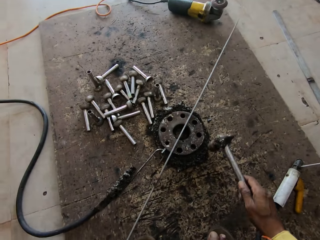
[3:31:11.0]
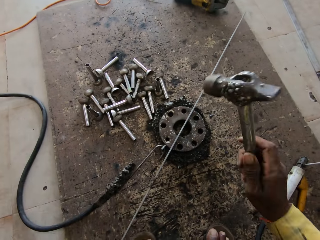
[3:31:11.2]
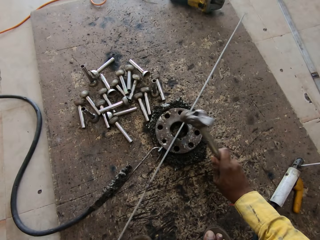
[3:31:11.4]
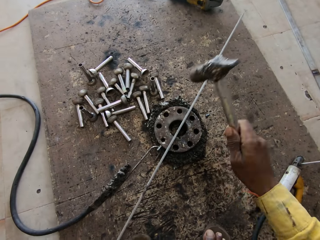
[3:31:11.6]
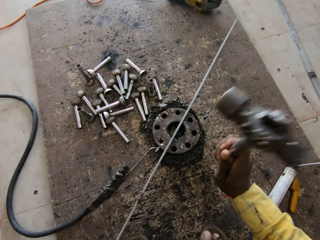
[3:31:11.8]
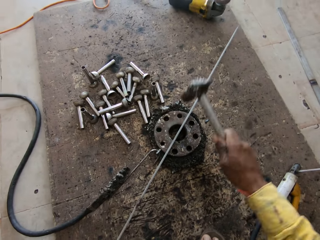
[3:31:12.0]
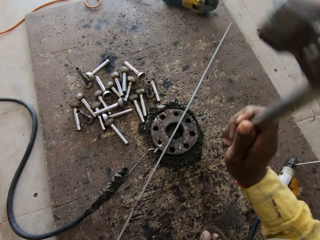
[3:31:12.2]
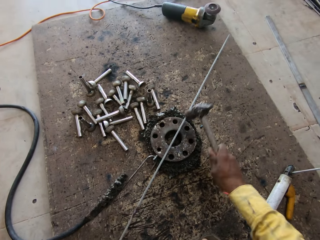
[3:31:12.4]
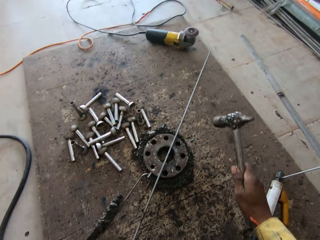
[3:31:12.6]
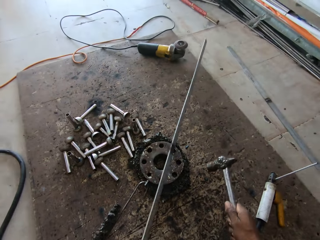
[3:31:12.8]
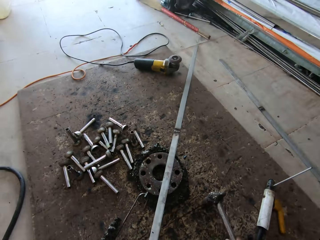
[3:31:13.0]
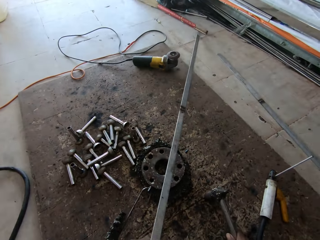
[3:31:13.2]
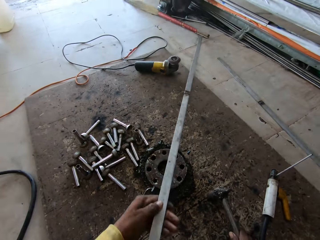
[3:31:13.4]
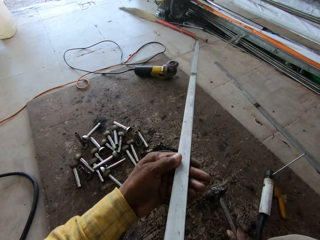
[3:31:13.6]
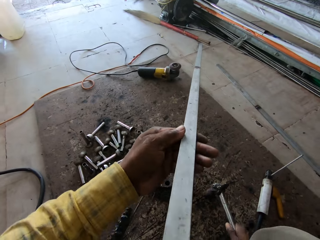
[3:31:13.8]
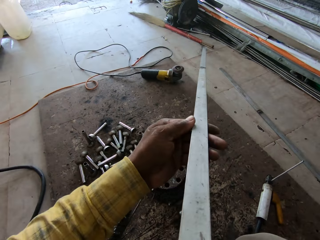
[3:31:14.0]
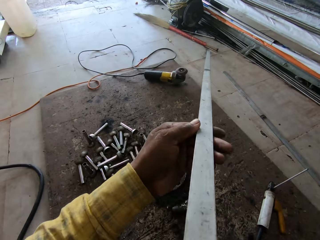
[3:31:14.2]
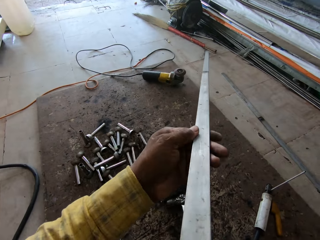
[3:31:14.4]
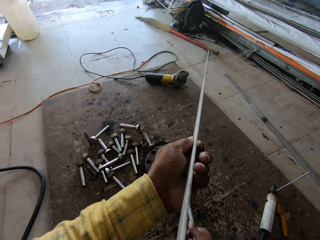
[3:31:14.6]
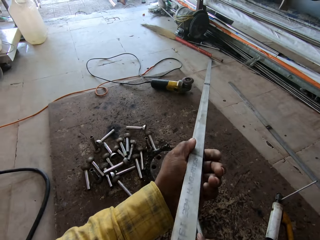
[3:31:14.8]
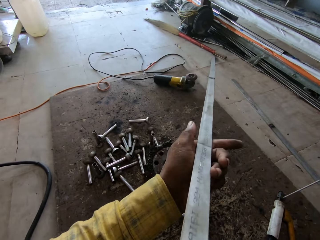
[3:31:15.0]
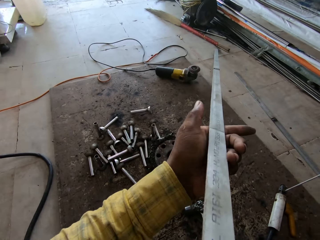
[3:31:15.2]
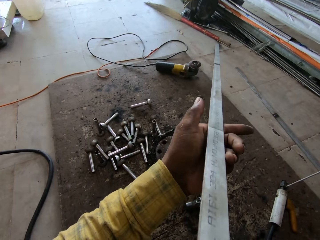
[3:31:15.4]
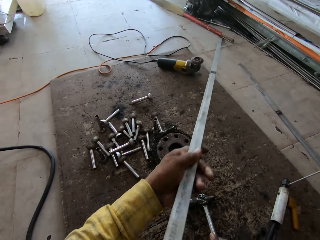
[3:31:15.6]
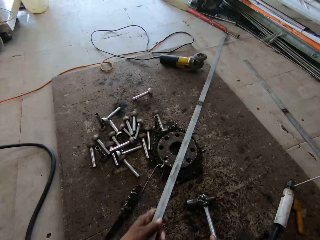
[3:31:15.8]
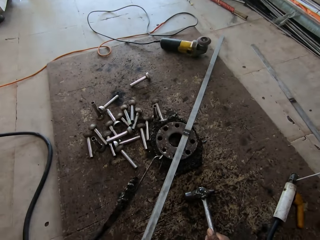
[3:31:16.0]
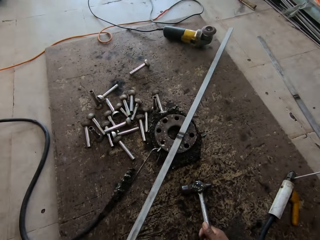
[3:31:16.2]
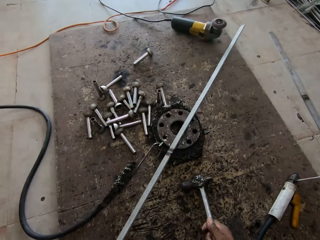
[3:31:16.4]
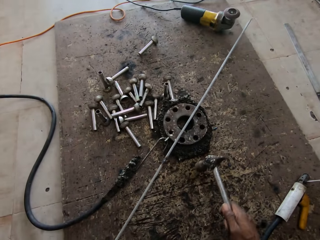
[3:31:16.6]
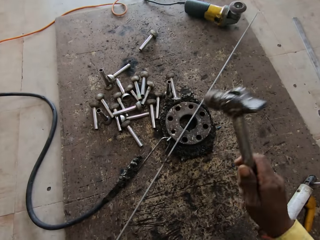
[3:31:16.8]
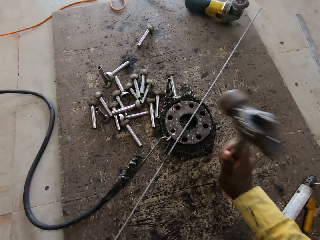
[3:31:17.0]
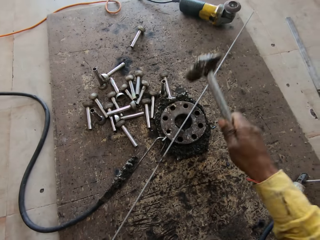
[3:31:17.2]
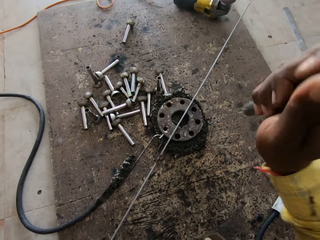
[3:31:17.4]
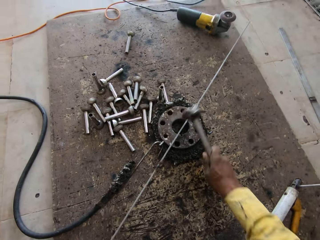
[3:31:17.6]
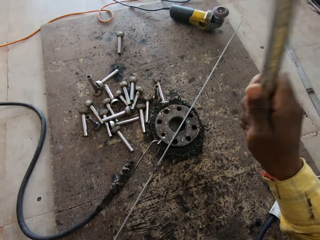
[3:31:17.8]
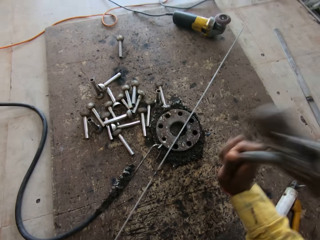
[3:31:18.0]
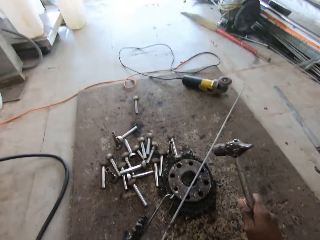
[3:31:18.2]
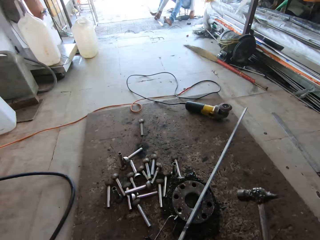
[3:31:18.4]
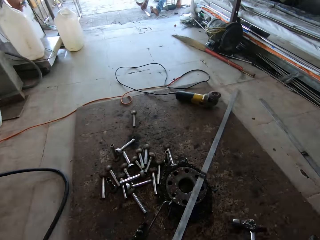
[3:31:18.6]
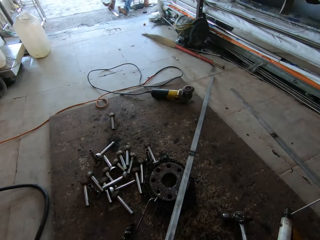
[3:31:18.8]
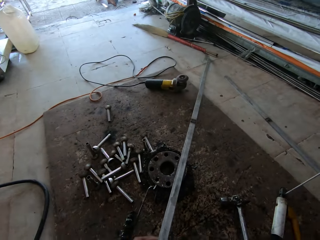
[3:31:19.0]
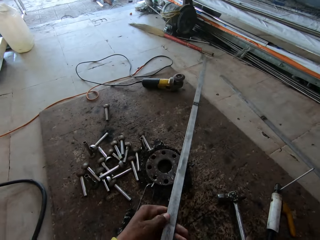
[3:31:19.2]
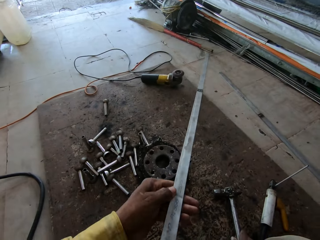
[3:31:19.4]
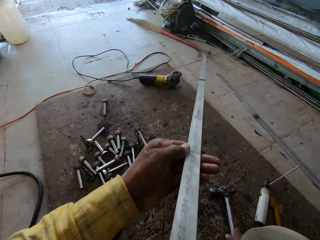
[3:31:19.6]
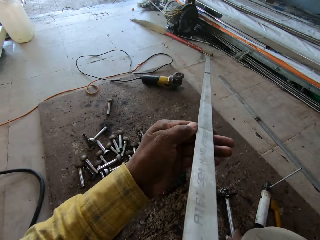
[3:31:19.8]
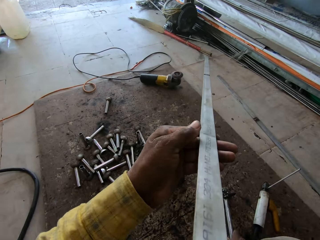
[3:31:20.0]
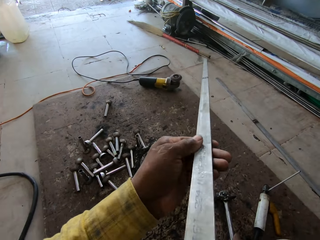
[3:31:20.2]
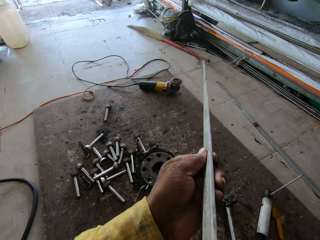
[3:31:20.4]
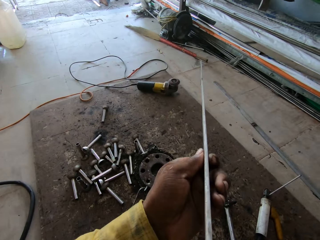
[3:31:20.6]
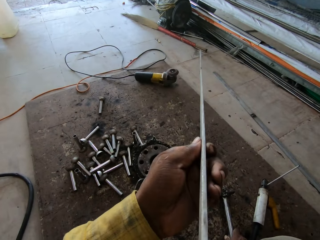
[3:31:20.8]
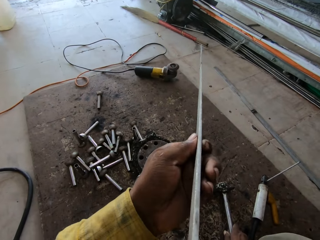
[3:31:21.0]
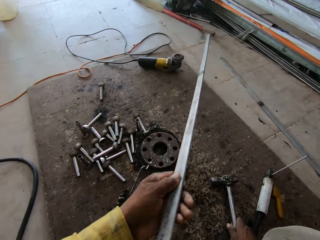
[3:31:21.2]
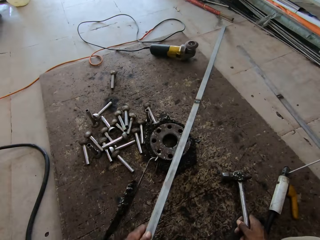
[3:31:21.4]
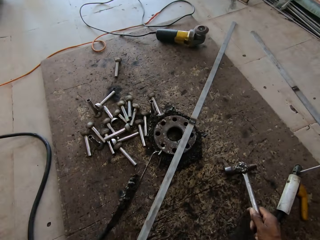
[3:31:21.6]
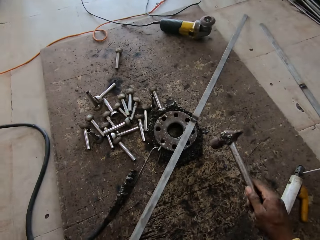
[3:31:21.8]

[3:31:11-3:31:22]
The camera wearer puts the metal down. They hit the metal. They lift the metal. They put the hammer down. They turn the metal. They put the metal down. They hit the metal. They lift the metal.

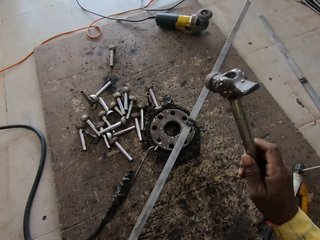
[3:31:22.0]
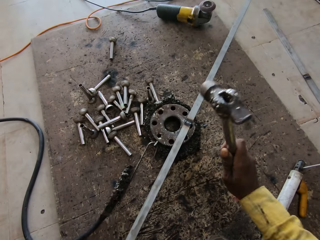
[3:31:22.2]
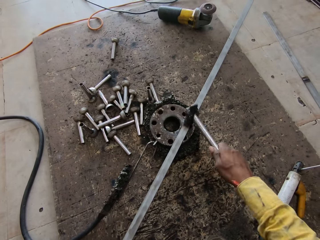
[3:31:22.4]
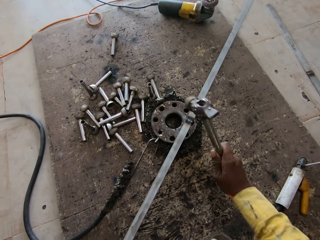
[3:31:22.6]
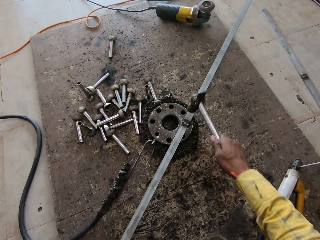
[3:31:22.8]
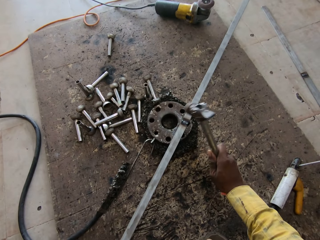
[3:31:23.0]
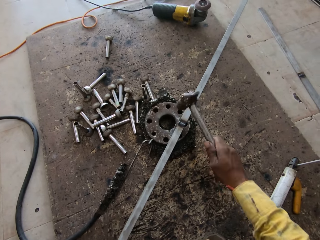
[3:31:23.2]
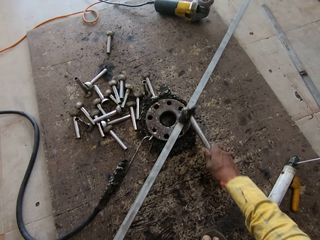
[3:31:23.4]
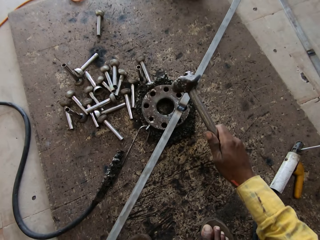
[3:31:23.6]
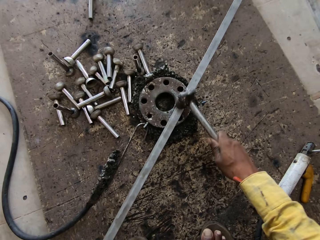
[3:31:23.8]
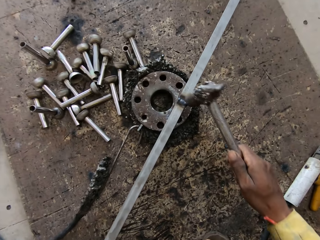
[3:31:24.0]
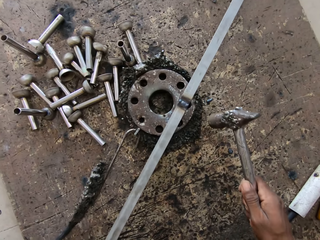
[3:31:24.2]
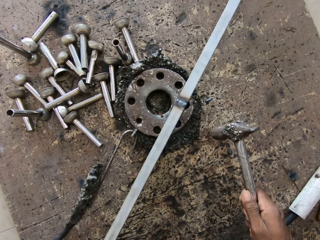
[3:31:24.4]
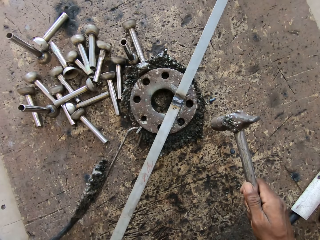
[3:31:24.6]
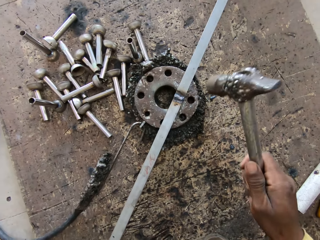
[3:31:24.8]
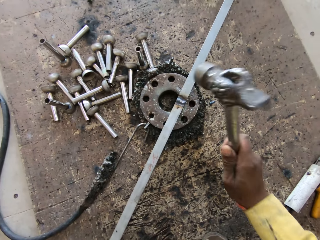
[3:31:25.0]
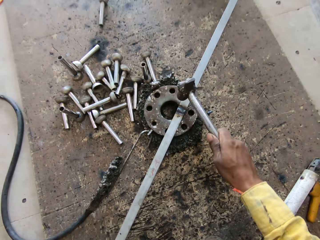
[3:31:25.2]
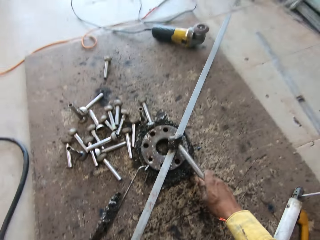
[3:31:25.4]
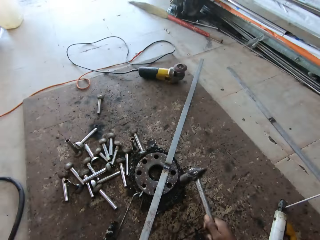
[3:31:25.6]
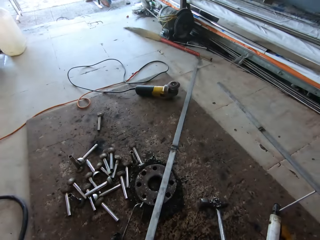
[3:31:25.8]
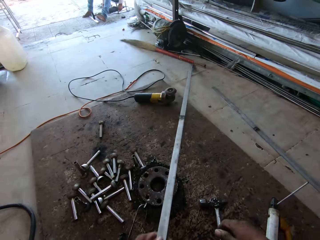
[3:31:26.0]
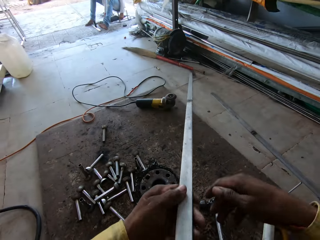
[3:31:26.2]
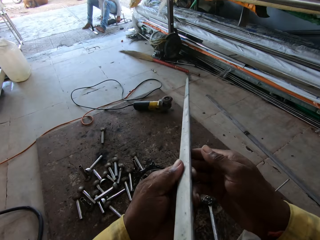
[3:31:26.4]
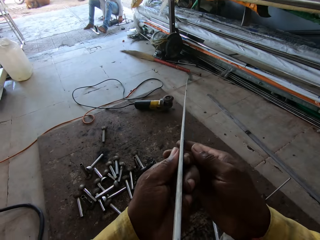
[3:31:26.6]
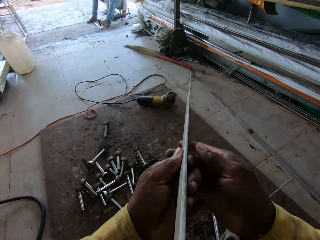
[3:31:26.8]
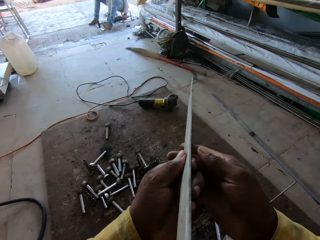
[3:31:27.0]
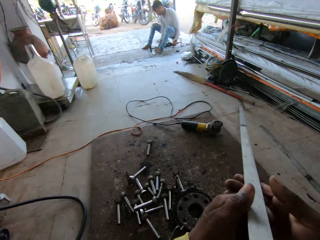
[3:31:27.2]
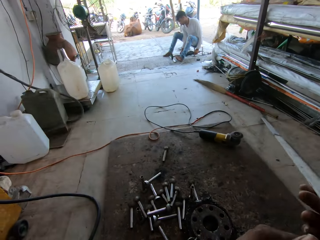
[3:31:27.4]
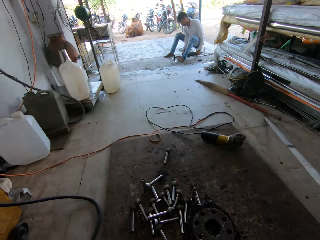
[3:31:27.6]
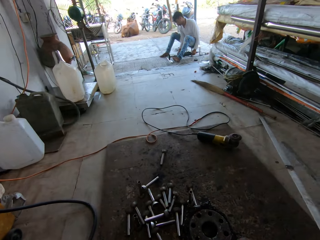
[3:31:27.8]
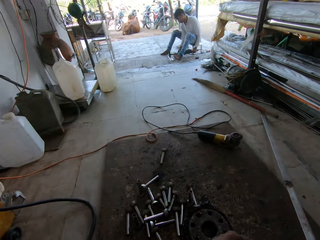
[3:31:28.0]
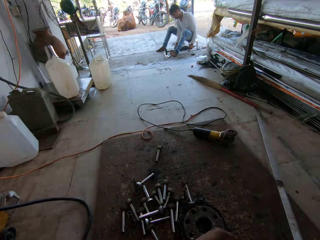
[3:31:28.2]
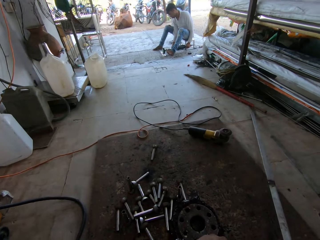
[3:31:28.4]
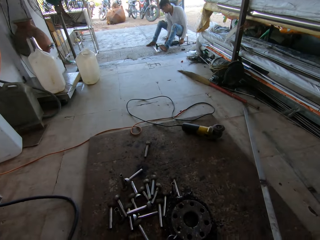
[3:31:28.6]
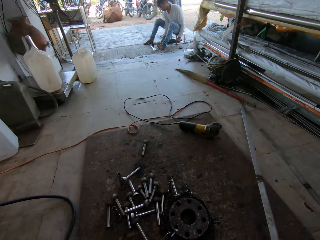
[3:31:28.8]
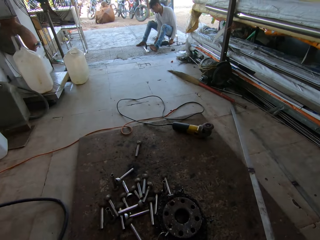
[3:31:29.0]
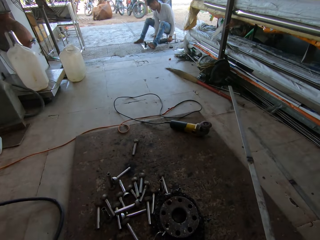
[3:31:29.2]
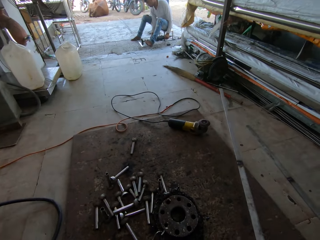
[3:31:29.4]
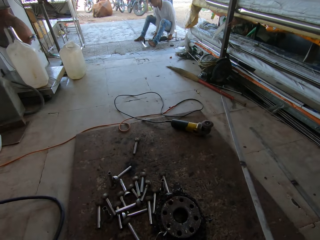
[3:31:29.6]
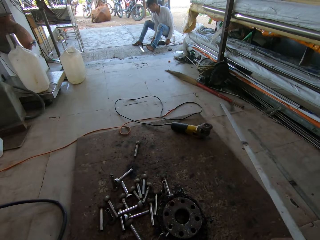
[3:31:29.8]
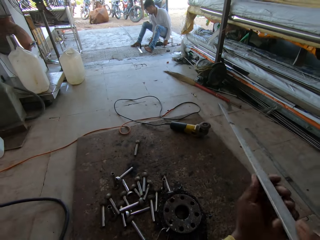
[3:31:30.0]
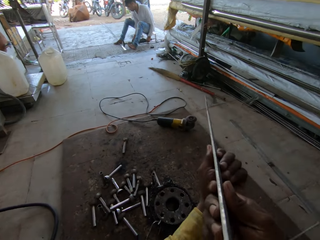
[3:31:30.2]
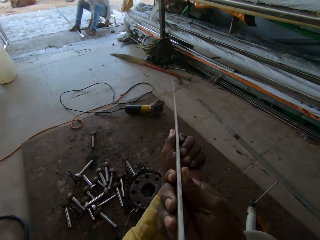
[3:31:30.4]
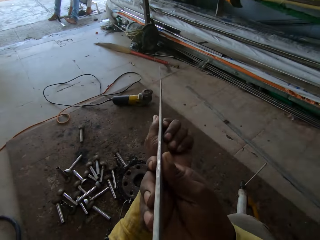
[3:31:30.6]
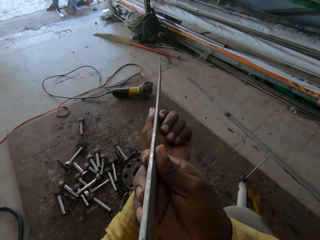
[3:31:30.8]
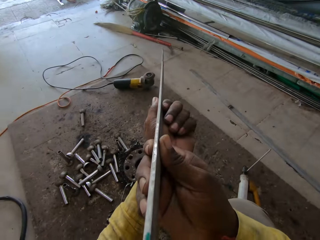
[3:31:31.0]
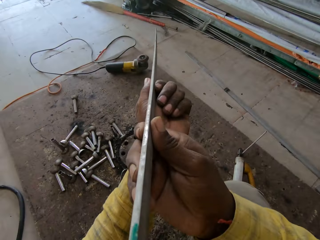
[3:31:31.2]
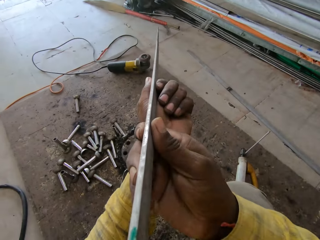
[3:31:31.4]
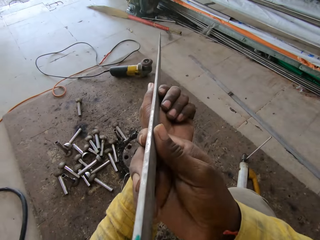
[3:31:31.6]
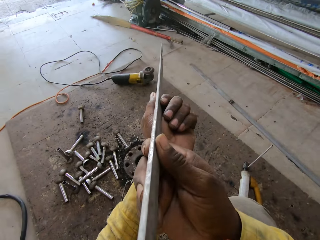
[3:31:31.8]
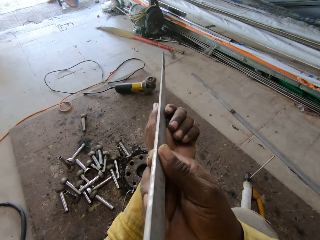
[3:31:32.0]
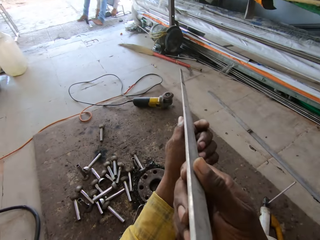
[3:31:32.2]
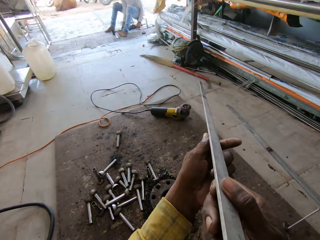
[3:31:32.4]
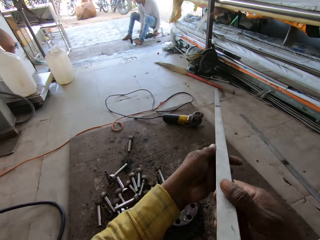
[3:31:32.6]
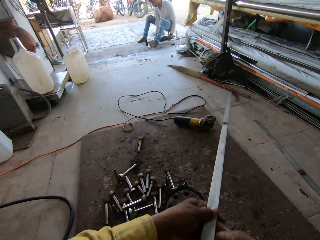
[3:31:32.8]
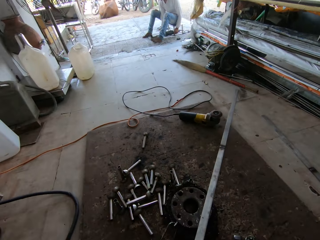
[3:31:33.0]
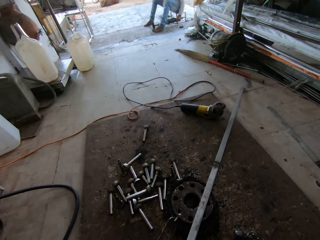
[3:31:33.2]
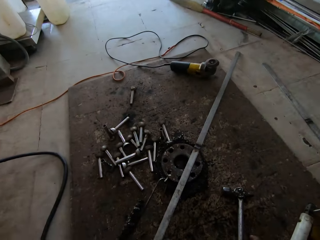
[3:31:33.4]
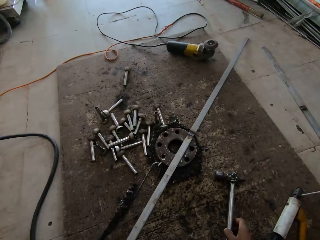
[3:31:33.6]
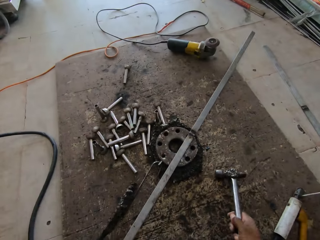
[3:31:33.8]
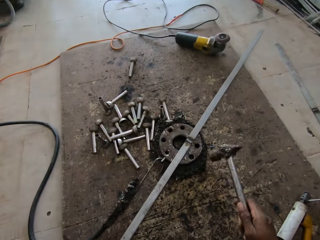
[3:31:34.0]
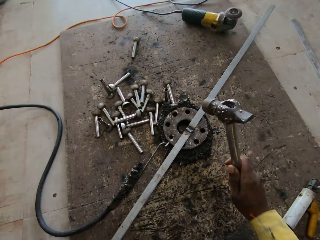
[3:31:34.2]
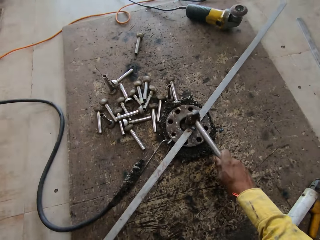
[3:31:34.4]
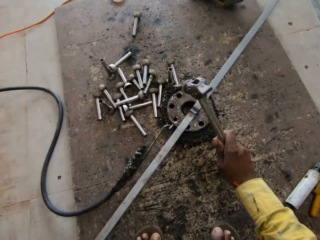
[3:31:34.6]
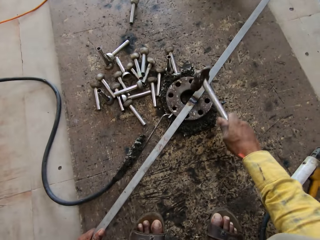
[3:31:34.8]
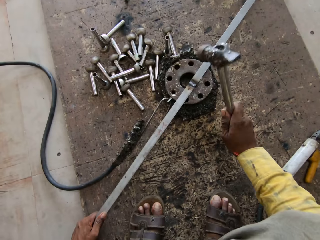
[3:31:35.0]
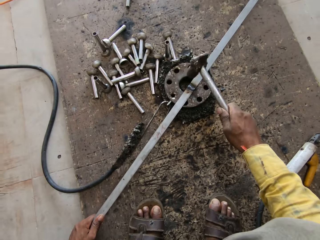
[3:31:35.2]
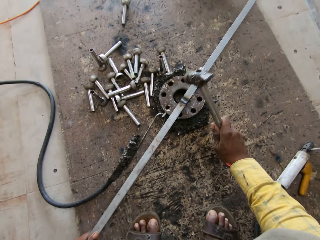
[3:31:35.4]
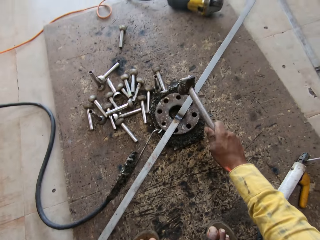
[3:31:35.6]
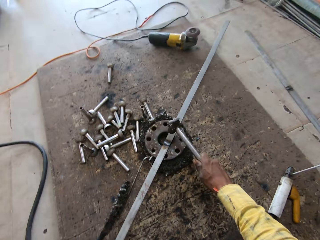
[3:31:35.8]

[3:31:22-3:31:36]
The camera wearer puts the metal down. They hit the metal. They turn the metal. They hit the metal. They lift the metal. They hold the metal with both hands. They put the metal down. They hold the metal with both hands. They put the metal down. They take the hammer. They hit the metal.
